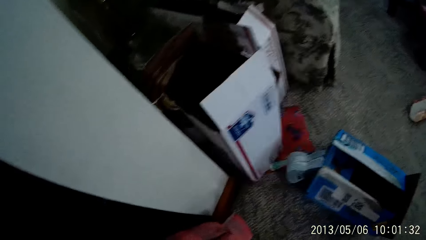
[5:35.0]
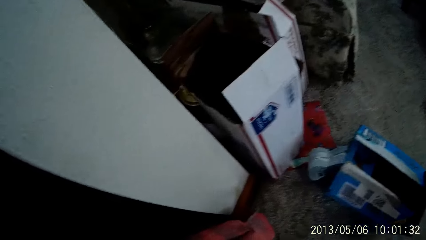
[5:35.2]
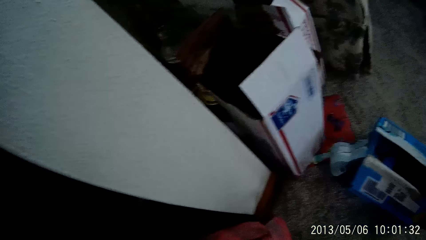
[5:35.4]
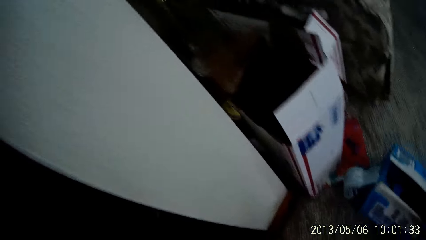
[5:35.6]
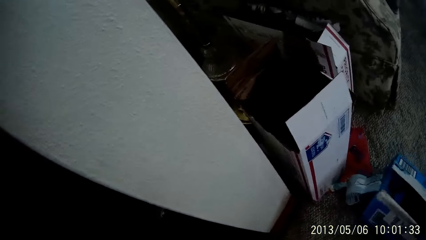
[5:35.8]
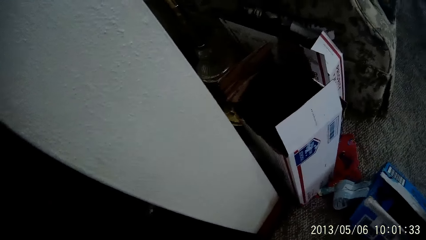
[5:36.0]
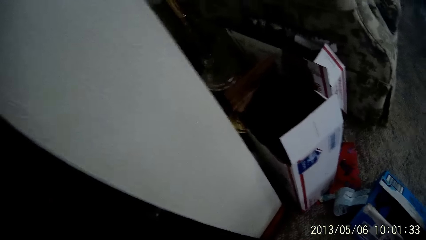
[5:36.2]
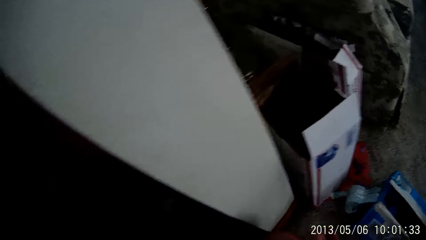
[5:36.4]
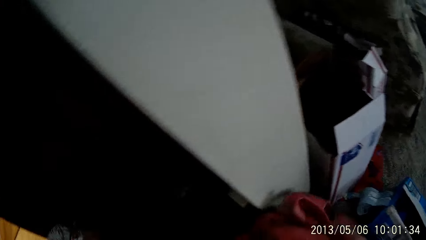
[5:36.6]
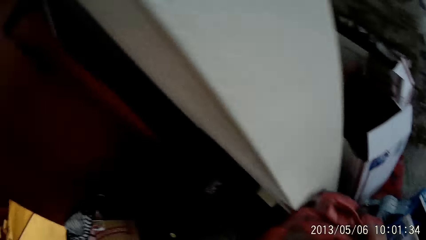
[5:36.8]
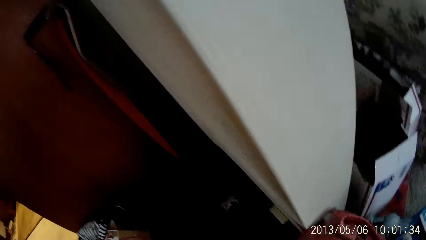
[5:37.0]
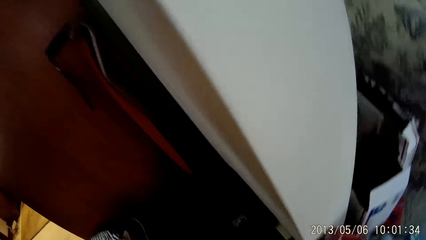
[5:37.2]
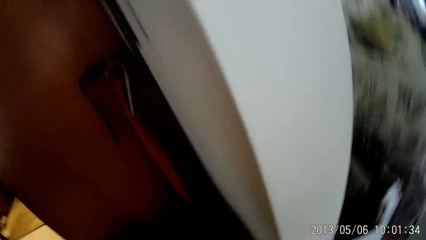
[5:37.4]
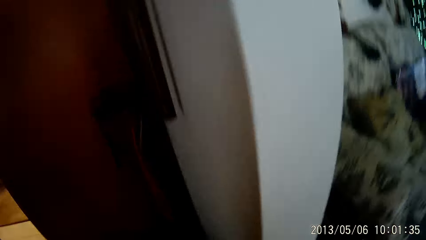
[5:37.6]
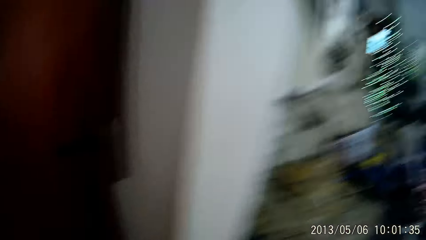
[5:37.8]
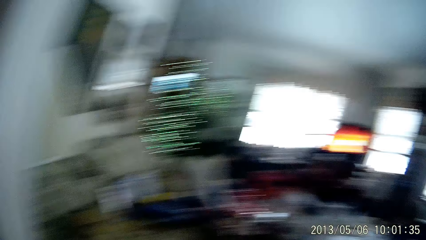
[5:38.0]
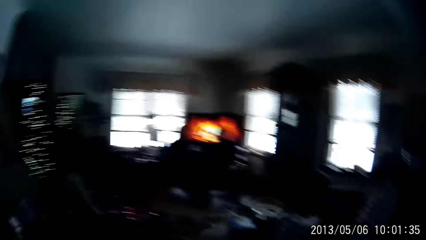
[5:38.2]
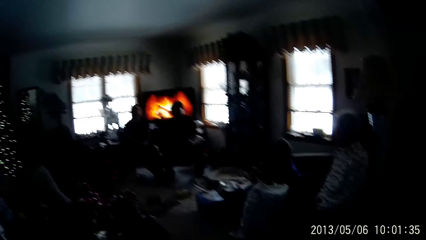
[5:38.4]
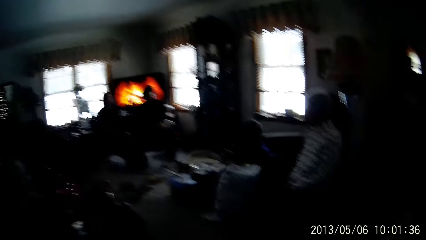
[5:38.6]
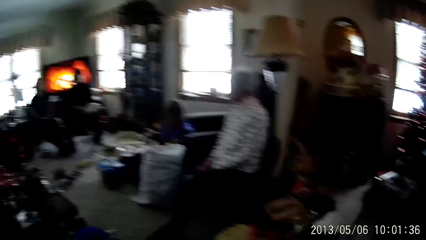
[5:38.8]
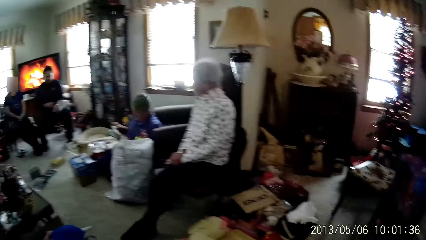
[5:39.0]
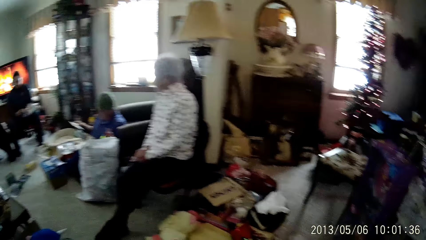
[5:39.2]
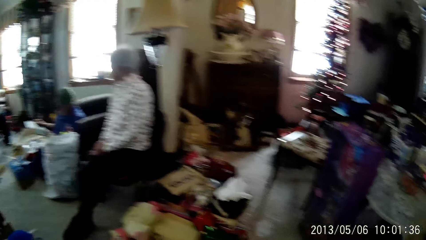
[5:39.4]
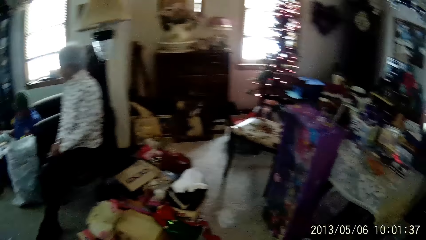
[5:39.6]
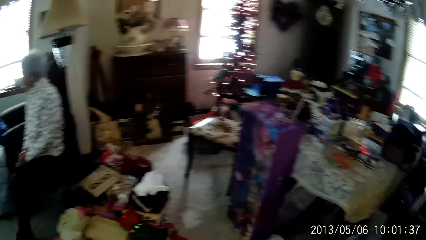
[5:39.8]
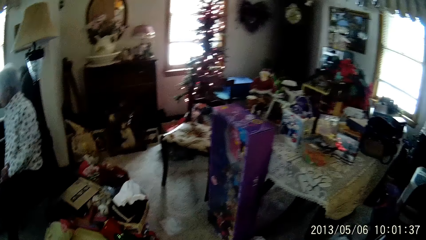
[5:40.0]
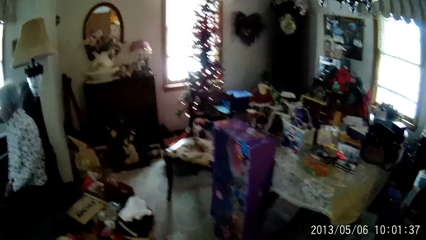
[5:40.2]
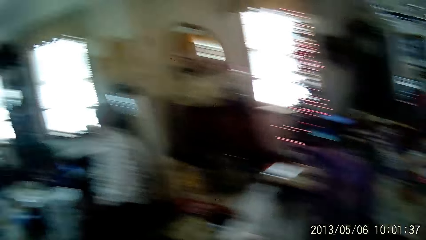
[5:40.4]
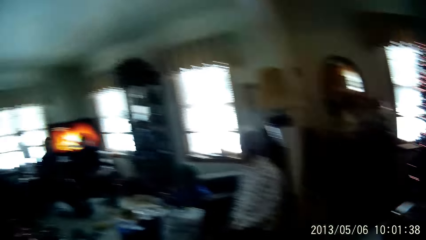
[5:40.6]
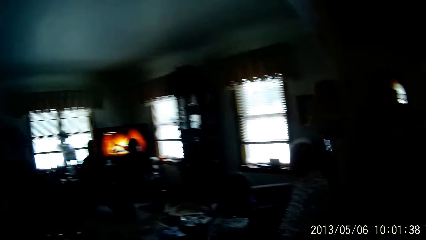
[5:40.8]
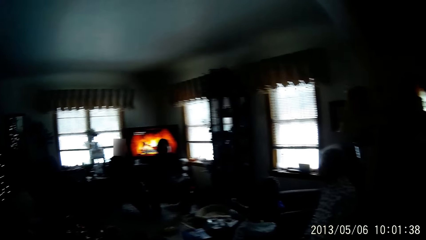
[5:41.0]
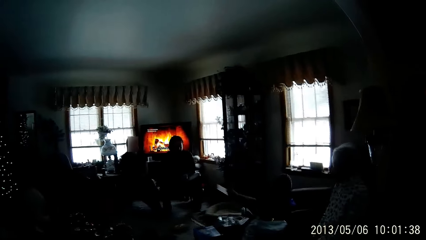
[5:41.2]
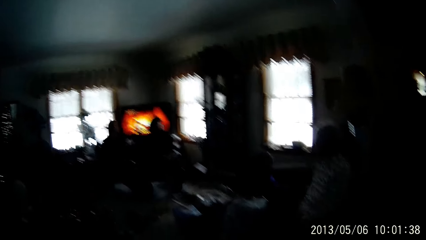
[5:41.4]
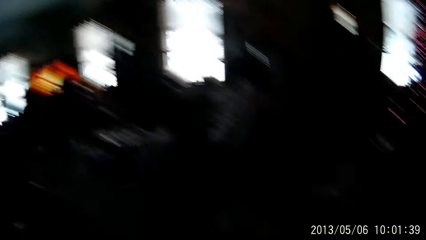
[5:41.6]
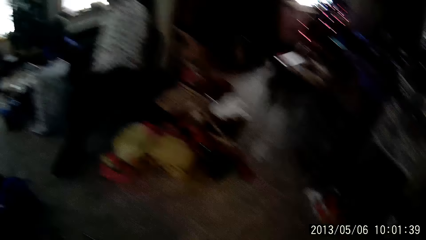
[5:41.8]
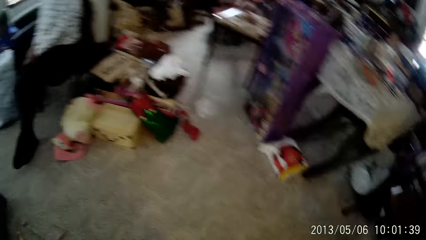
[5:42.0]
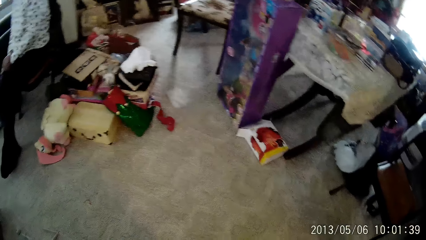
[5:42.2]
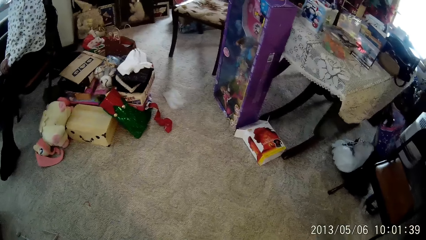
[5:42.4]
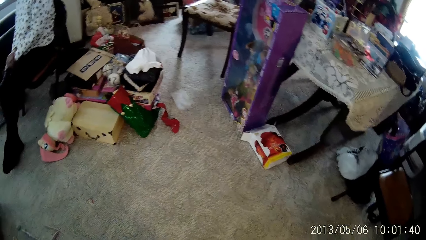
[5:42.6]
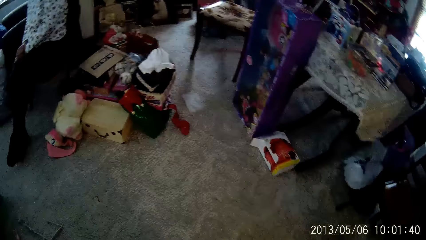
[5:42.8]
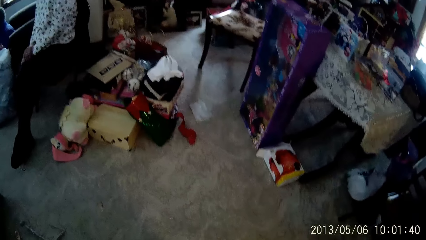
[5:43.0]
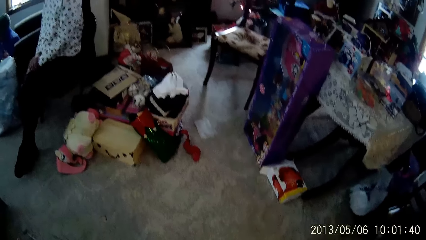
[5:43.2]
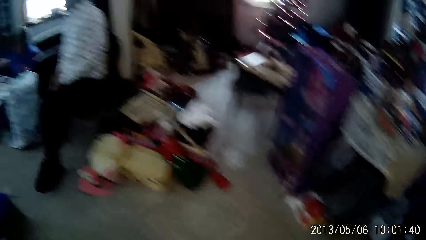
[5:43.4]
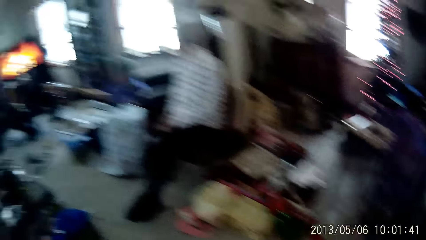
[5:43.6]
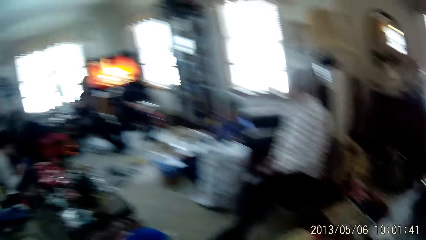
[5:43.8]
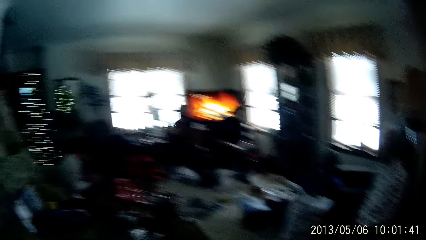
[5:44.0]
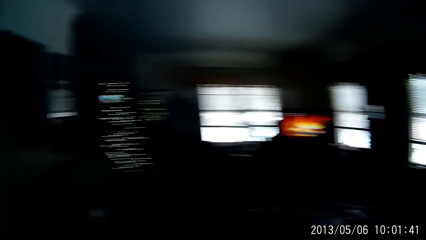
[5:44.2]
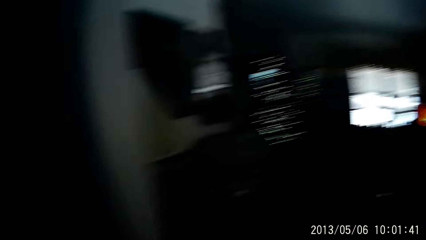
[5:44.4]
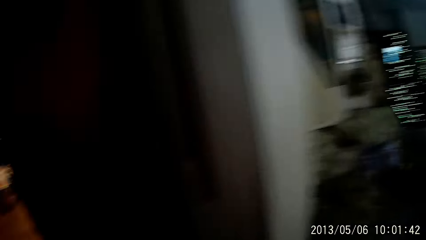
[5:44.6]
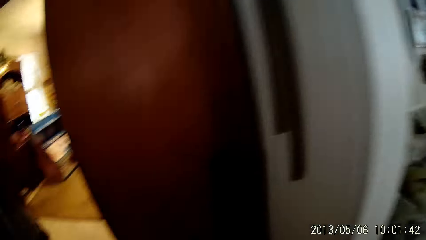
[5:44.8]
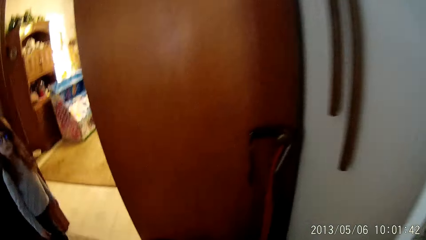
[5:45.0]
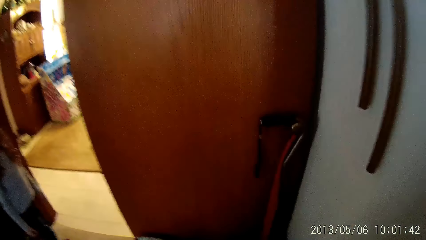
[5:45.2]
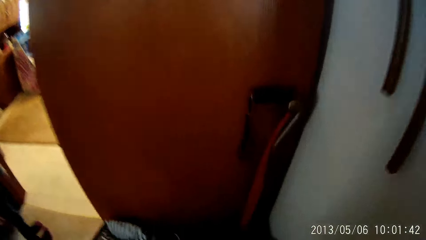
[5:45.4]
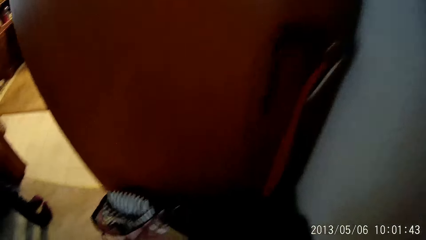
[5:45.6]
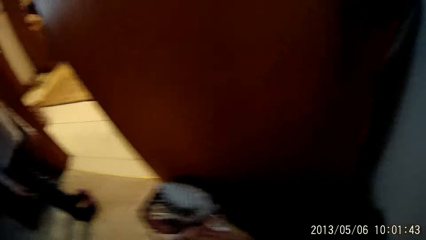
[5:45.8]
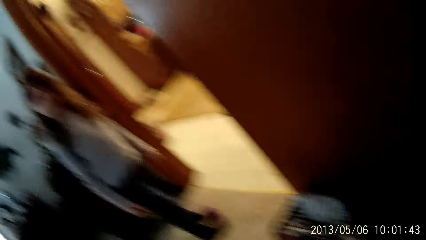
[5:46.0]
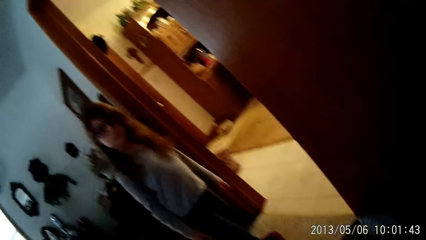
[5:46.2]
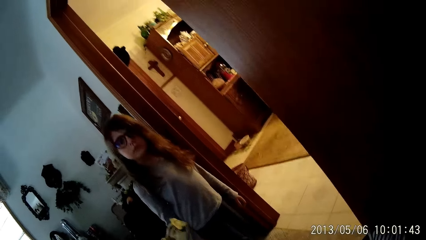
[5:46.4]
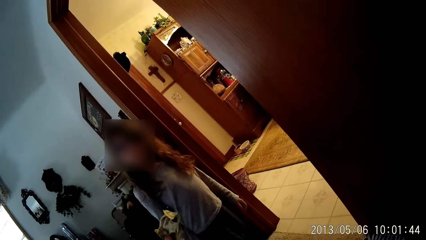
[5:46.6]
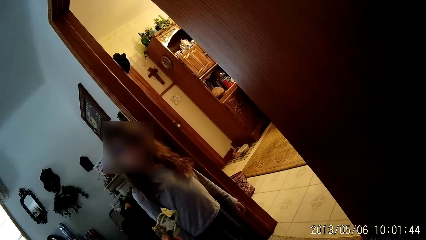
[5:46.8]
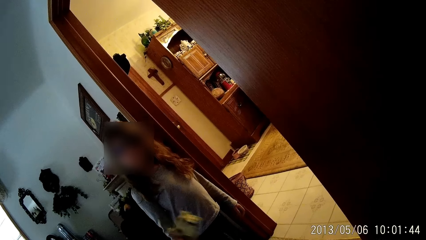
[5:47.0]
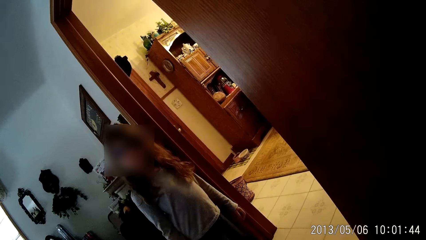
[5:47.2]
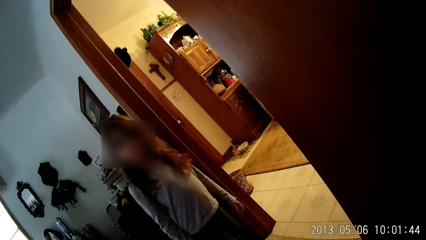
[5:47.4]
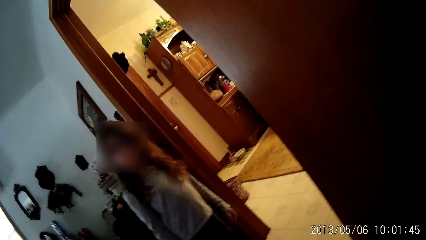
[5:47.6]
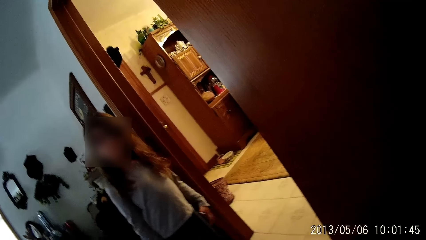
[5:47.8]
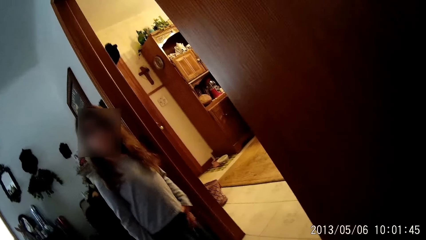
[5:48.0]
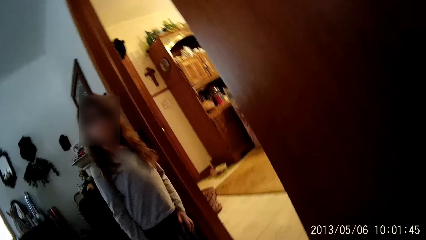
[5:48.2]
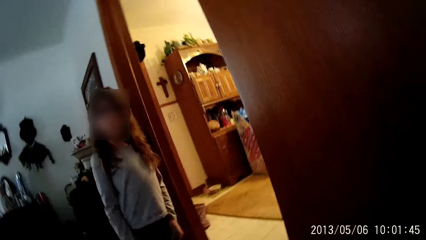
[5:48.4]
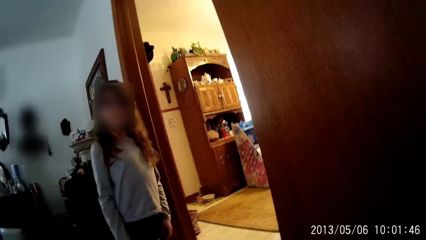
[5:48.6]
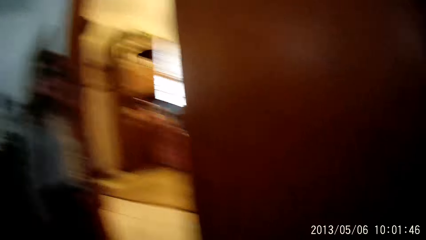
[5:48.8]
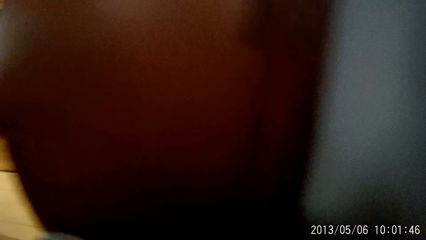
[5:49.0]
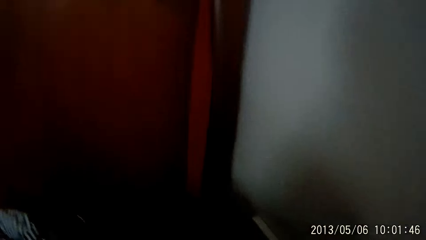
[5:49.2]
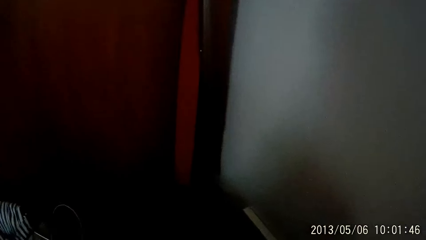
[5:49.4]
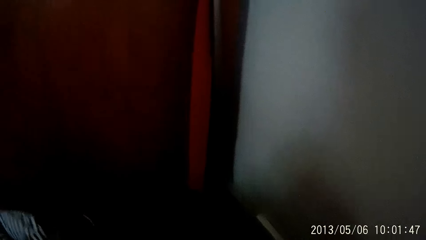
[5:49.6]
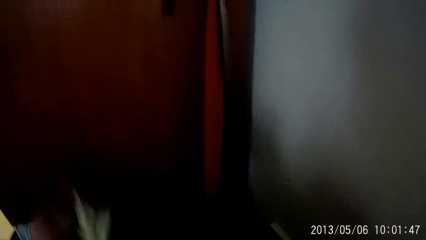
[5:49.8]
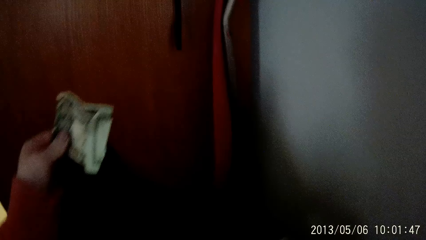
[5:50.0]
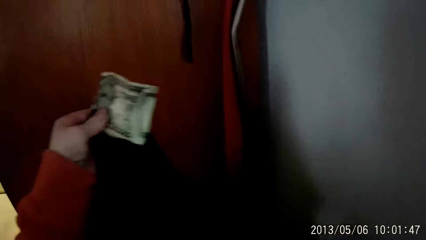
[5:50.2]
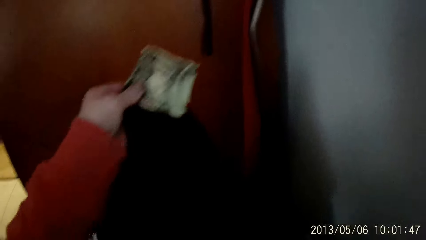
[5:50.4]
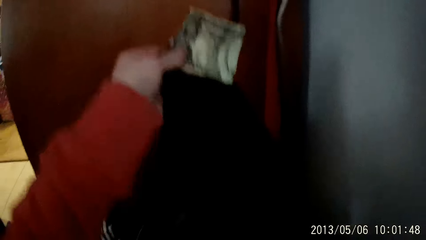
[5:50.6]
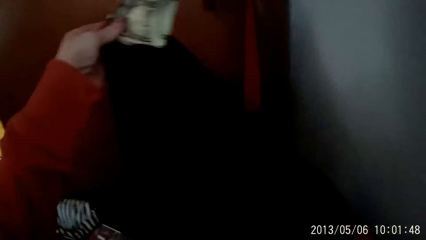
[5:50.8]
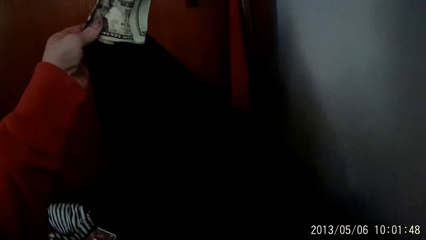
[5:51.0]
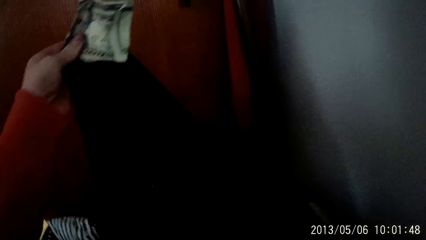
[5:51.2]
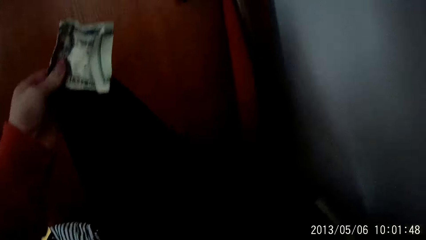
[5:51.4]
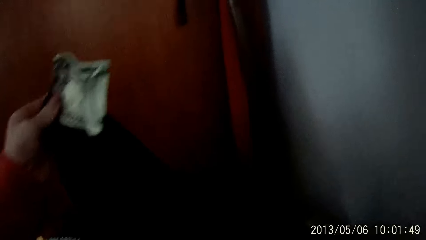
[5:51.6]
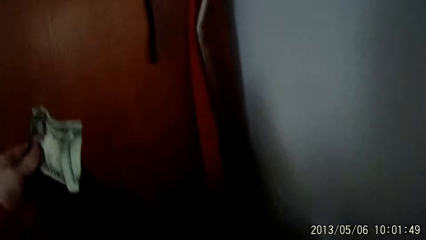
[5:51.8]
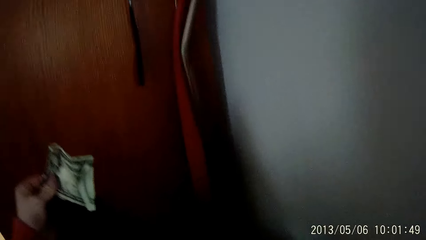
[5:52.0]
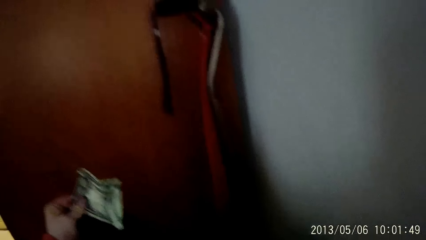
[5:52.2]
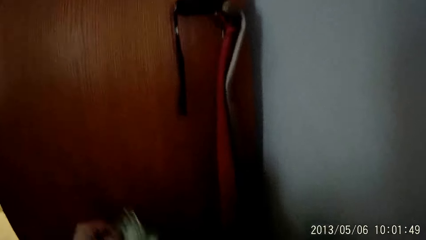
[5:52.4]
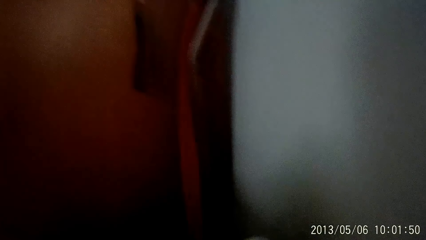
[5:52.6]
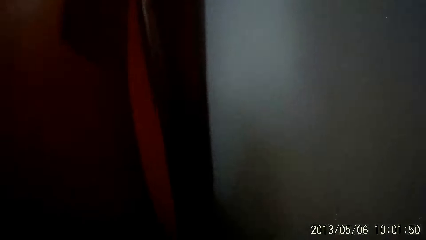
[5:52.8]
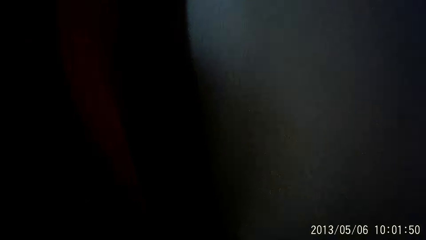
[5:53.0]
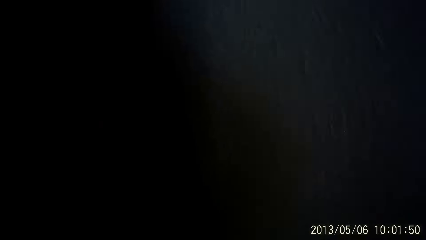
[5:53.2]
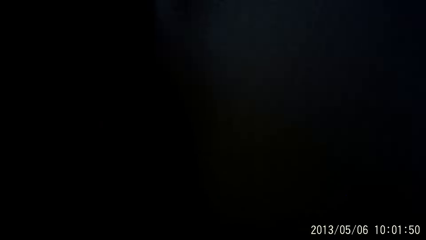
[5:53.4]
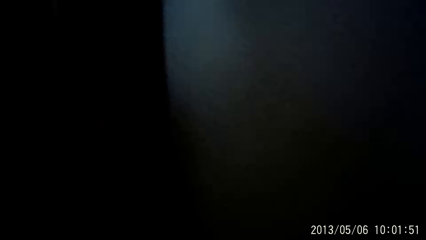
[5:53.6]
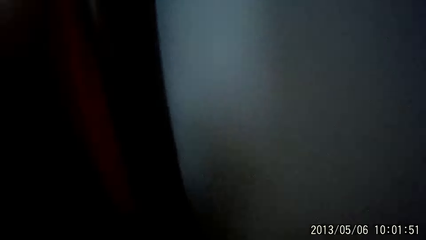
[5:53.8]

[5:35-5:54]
The camera wearer moves a bag on the floor with both hands. She holds the wall. A man raises an envelope with his right hand. The camera wearer walks around. She raises money with her left hand. She raises a dollar bill with her left hand. She holds the money.
